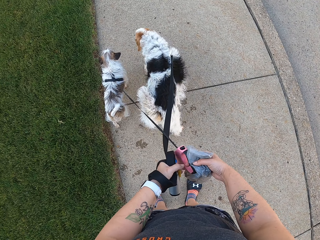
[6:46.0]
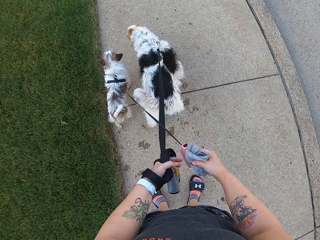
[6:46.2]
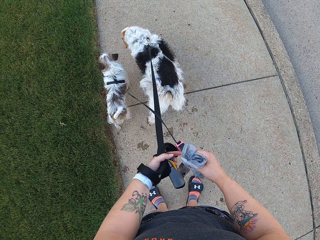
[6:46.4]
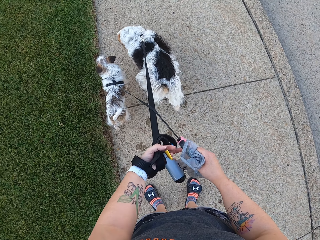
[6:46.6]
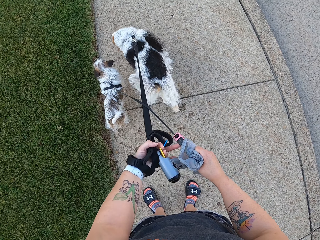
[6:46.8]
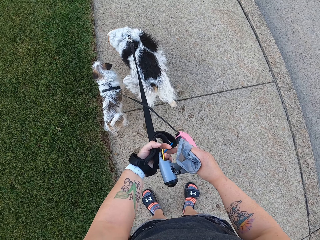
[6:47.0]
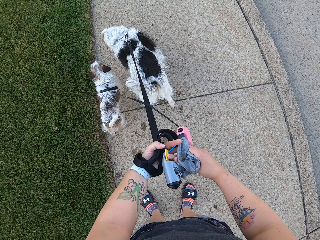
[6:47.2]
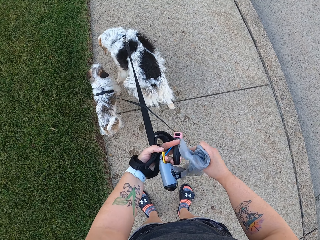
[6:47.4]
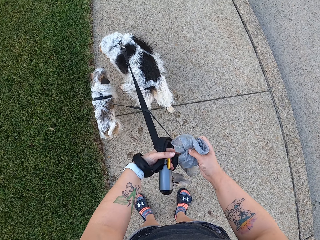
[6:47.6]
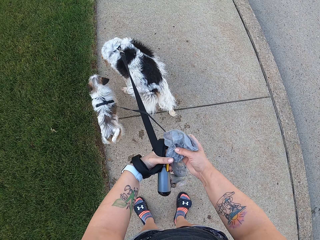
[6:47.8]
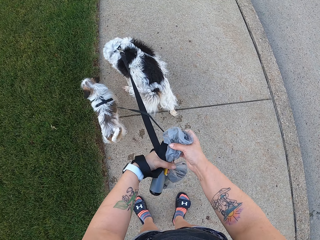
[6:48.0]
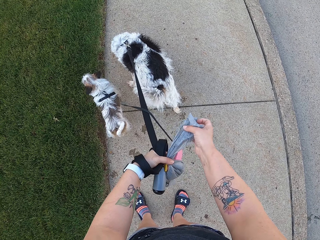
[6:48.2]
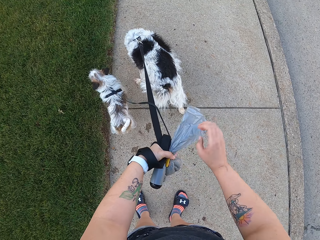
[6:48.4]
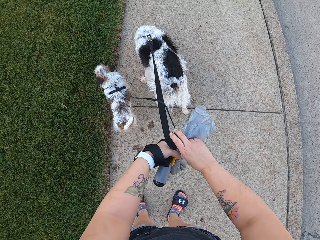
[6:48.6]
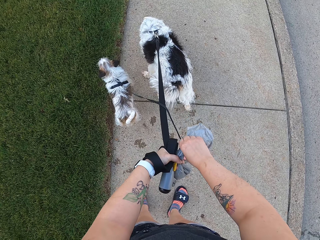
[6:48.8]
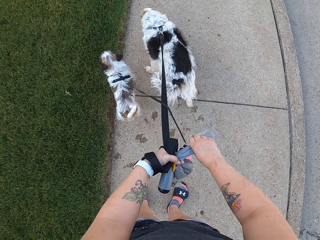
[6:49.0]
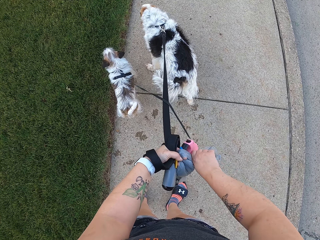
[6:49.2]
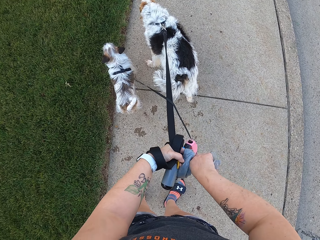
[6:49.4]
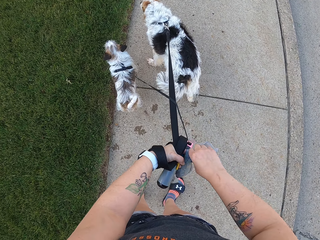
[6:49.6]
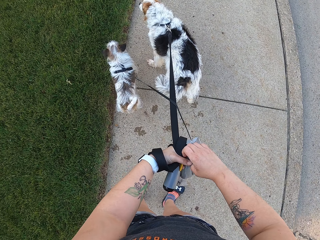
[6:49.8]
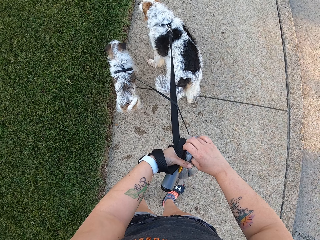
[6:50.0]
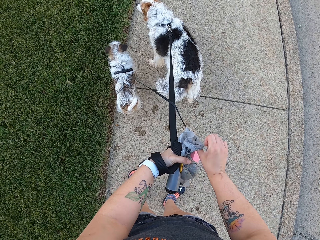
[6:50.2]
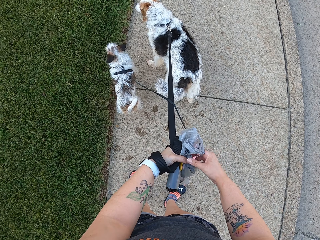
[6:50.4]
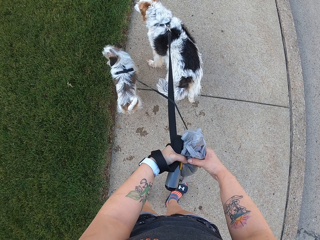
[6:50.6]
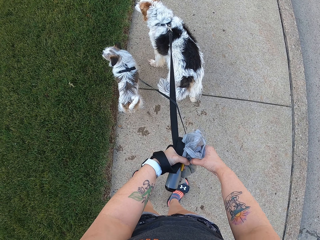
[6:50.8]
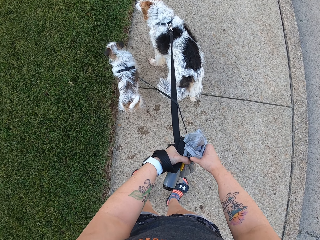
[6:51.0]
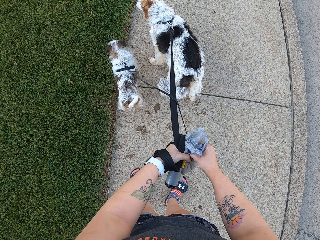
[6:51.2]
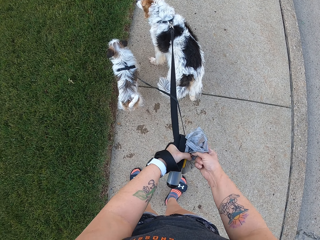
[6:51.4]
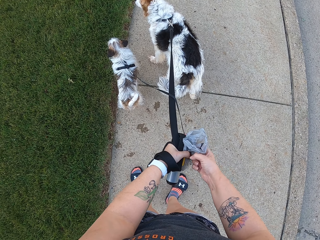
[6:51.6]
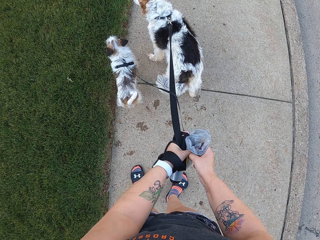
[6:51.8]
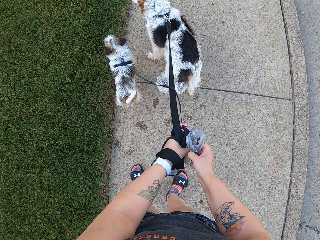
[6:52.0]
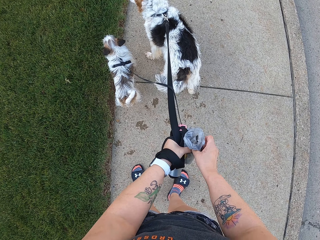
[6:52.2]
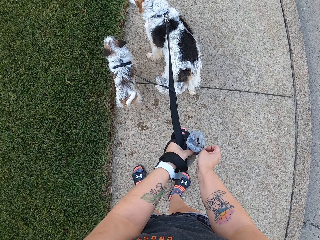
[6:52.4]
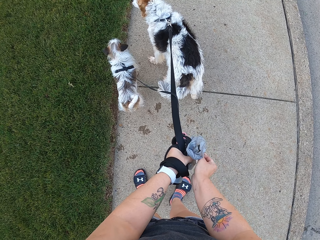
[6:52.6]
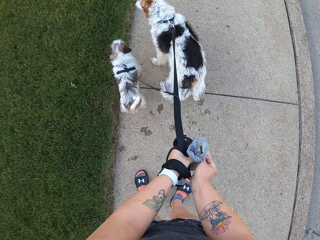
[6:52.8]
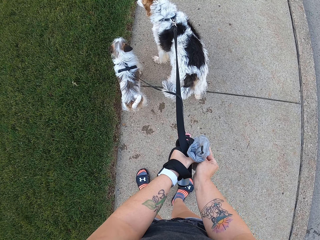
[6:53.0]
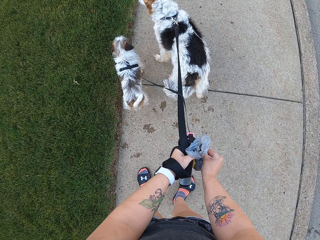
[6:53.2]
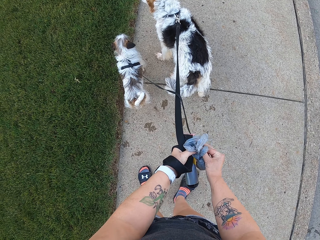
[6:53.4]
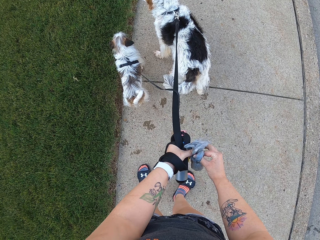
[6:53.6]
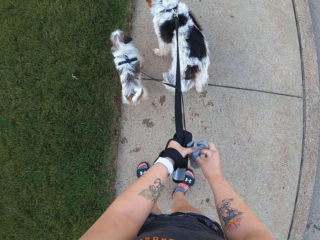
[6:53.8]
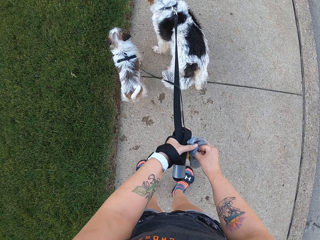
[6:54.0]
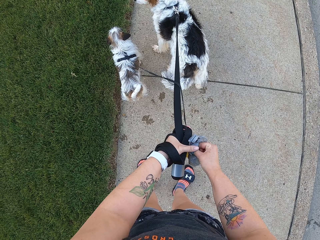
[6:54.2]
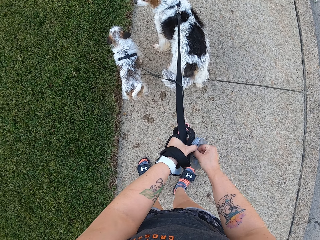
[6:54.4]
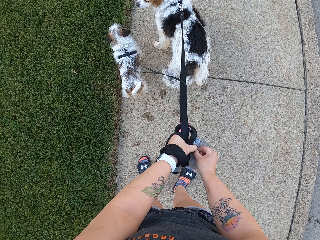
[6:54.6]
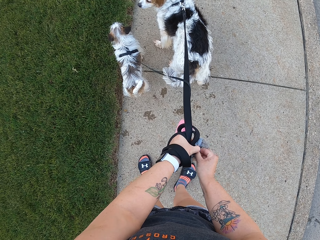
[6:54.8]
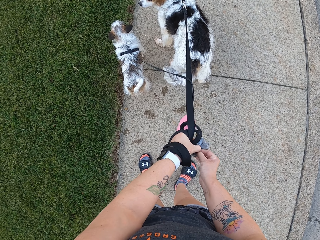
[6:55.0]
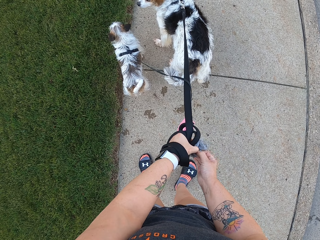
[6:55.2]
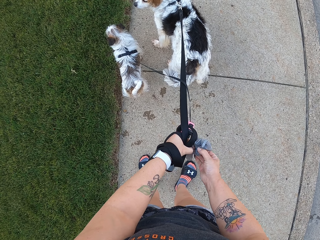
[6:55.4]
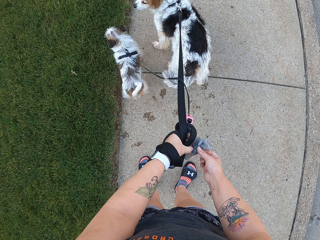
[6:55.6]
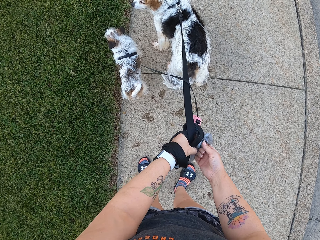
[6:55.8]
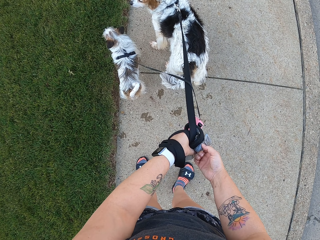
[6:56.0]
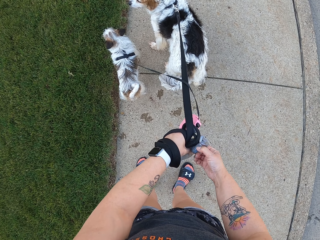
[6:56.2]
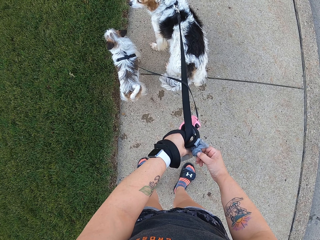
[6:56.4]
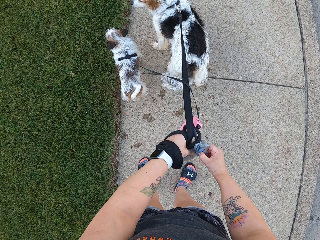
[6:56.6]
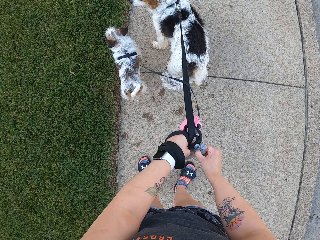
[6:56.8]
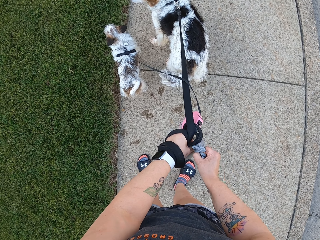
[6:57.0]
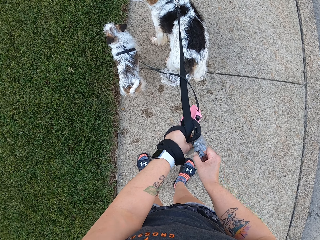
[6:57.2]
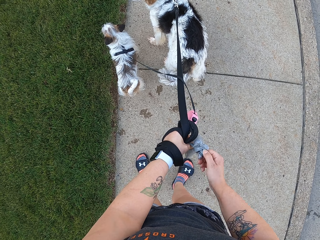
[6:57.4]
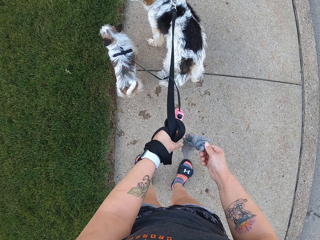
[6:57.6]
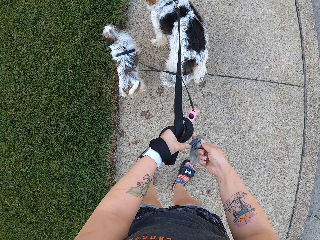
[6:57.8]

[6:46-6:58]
The camera wearer holds the handle of a leash properly with the left hand. They tie the nylon or polythene bag with both hands.

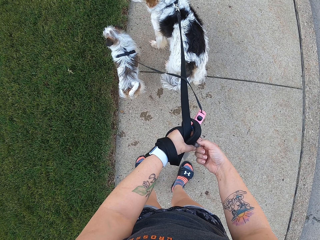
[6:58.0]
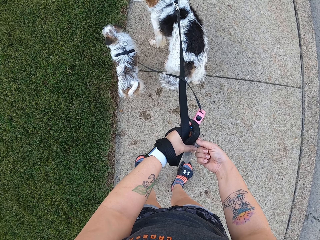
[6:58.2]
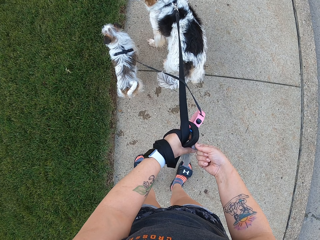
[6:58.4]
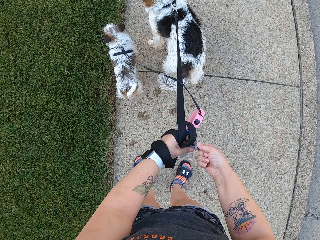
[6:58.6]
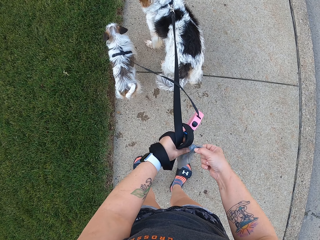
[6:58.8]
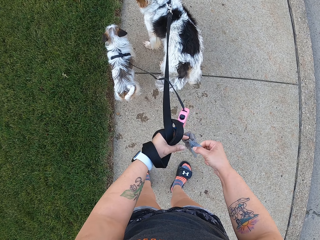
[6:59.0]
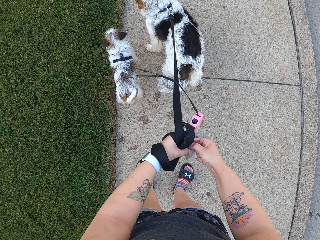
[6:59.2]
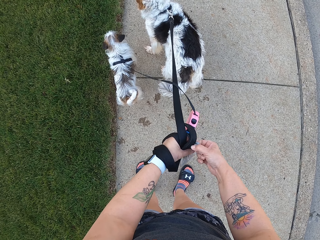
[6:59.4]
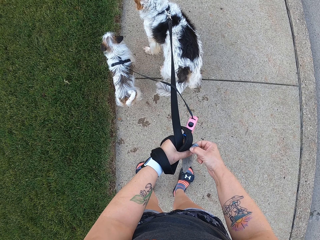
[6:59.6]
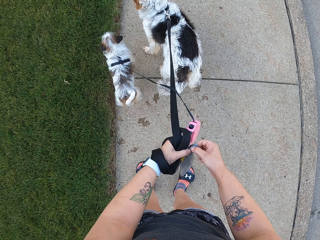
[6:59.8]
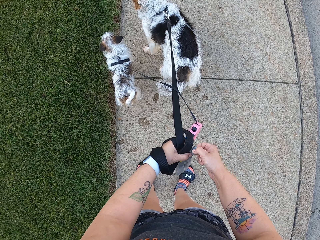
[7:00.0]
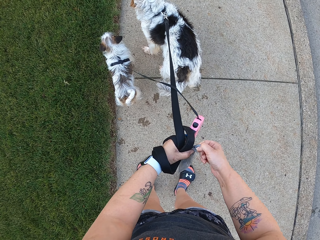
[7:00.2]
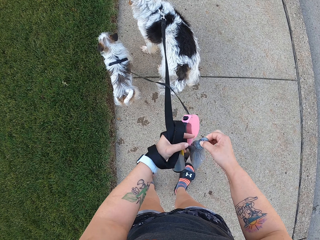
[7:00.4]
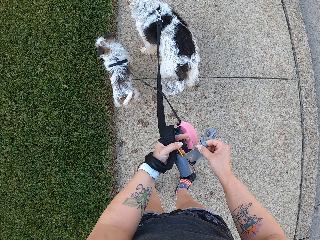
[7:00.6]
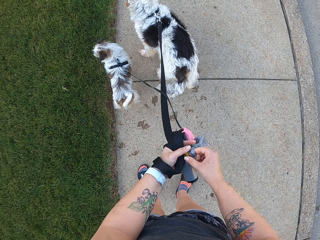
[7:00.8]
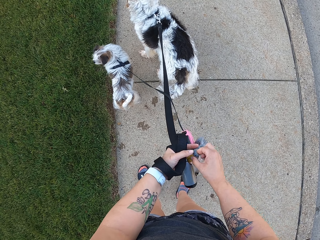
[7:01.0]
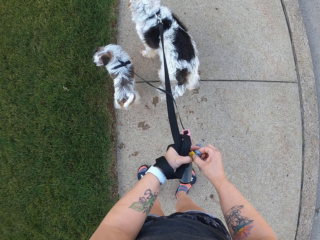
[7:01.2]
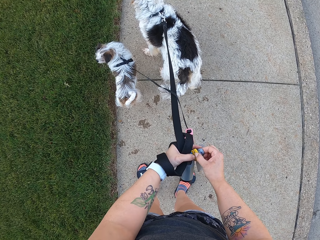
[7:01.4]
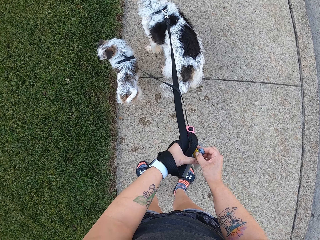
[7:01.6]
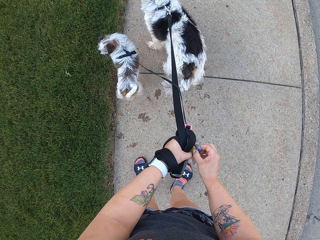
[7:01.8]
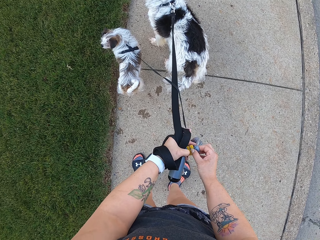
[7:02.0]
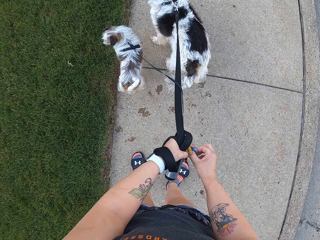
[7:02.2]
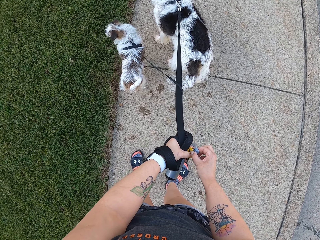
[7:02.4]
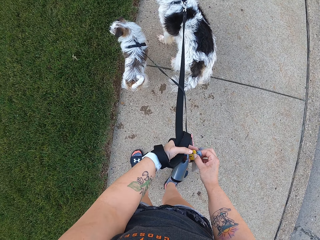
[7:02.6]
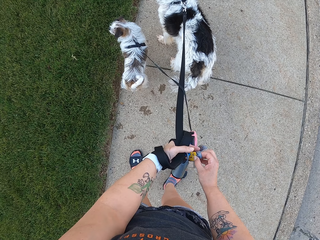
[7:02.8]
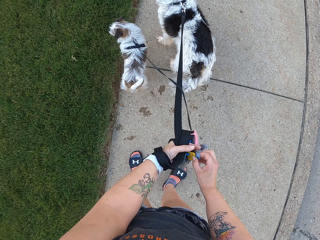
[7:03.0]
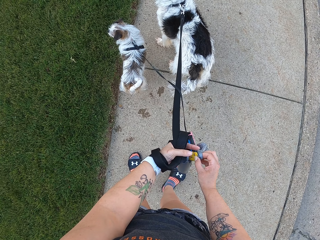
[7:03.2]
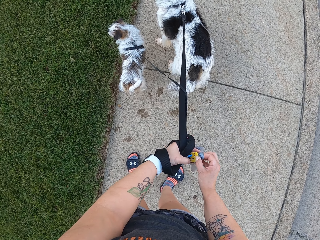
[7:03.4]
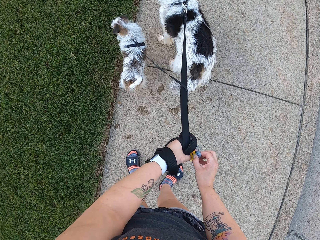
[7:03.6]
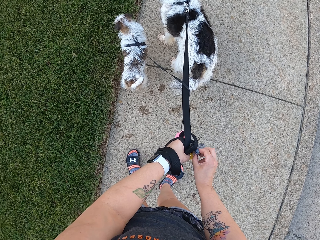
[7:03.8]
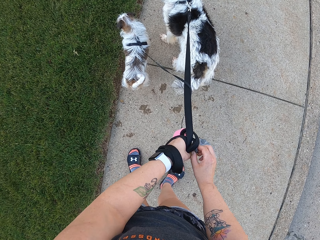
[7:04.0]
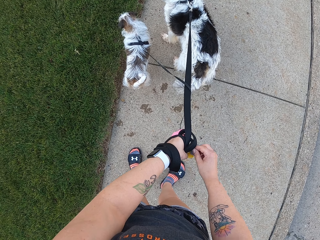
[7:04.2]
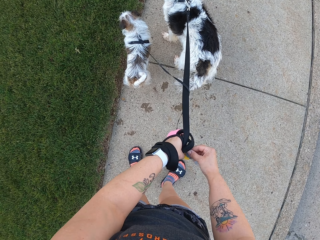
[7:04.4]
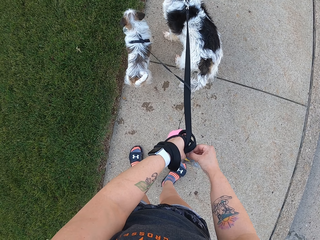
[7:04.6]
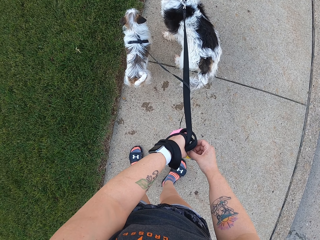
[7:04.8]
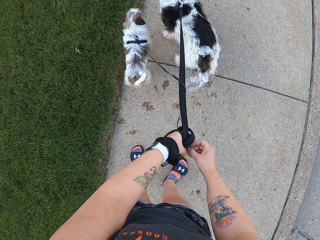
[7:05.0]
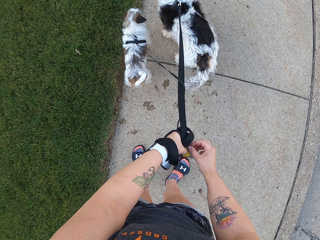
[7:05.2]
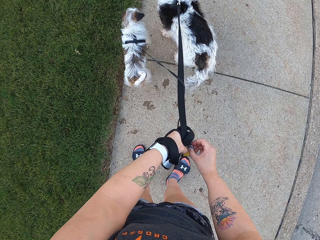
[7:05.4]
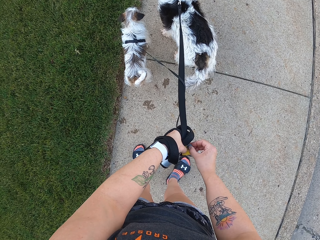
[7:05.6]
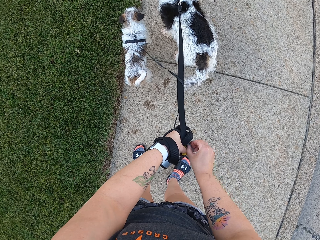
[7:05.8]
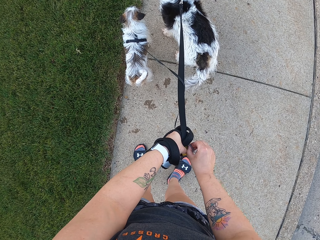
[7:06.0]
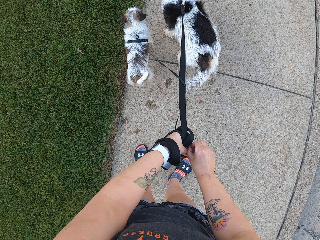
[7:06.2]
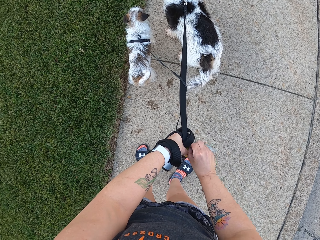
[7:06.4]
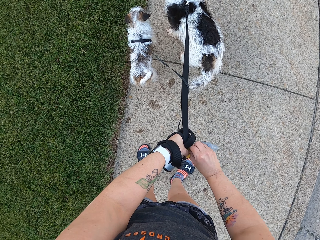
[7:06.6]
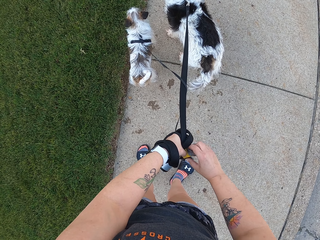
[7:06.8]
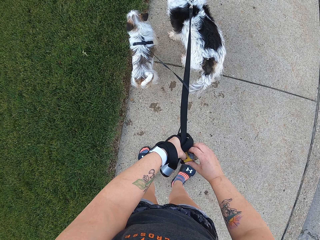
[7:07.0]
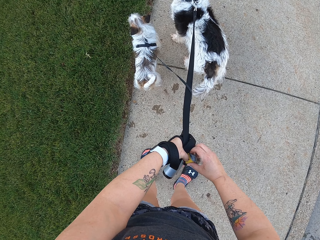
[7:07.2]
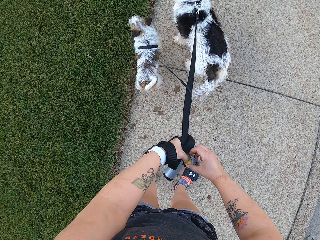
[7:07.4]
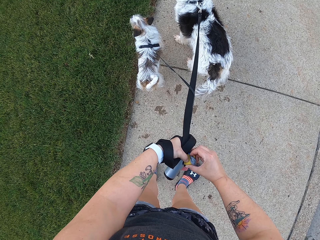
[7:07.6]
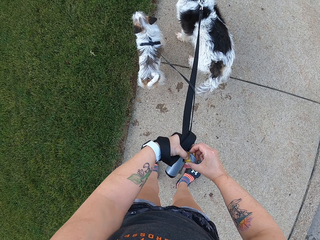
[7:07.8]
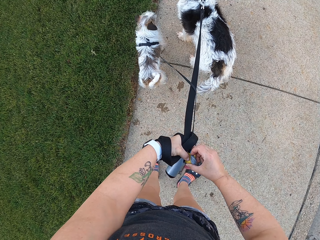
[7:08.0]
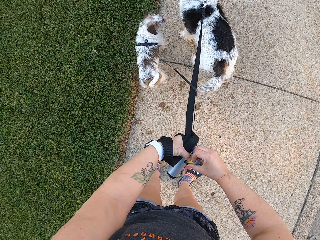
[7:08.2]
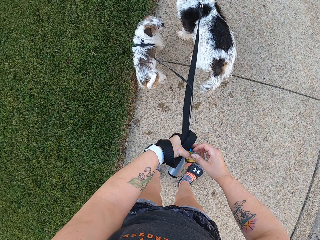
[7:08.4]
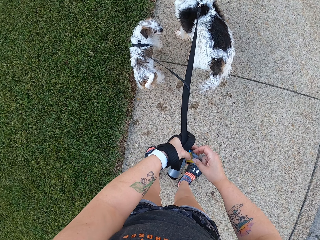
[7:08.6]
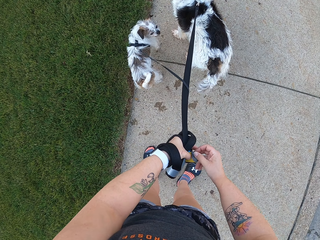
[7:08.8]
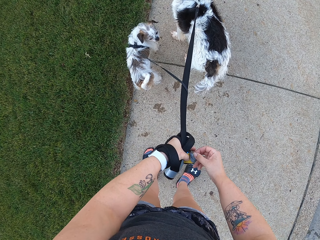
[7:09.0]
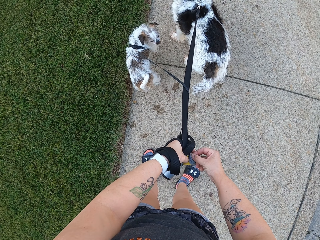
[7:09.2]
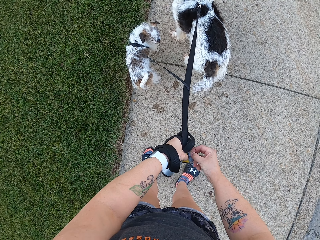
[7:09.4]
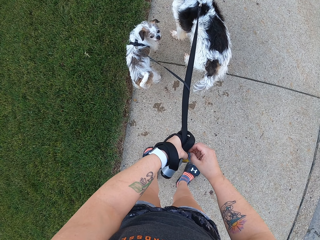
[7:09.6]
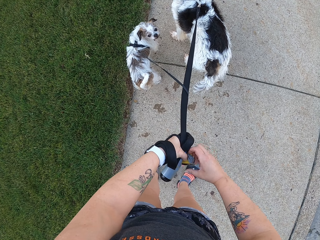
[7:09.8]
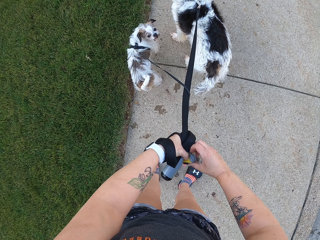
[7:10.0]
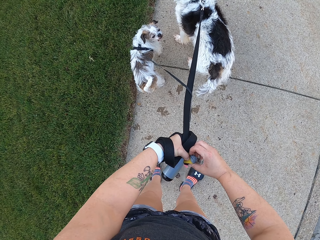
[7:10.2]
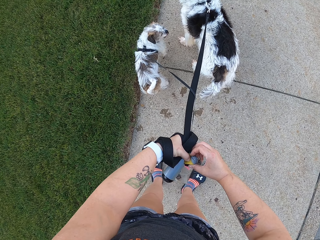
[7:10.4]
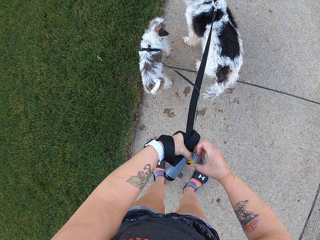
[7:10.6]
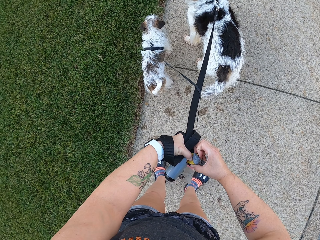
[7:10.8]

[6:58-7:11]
The camera wearer ties the nylon on a plastic piece with both hands. They put the polythene bag on the handle.
